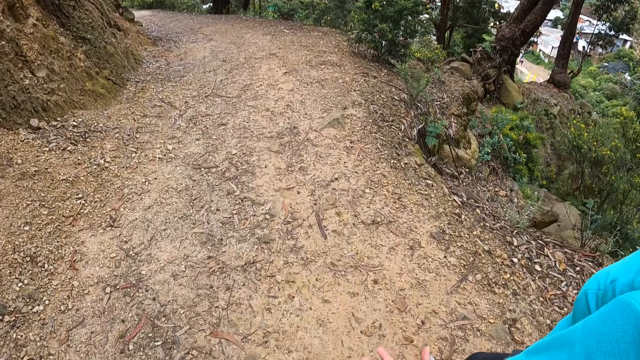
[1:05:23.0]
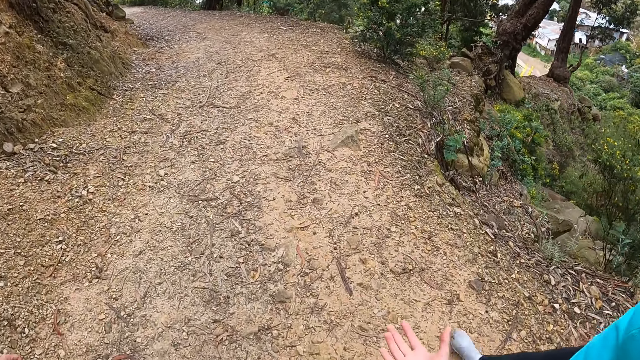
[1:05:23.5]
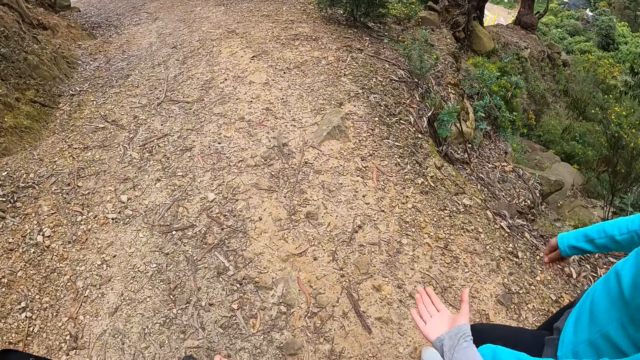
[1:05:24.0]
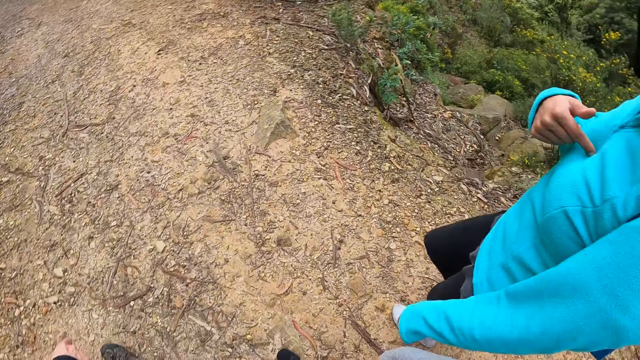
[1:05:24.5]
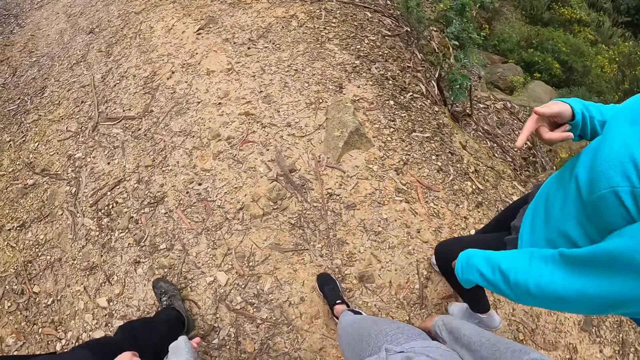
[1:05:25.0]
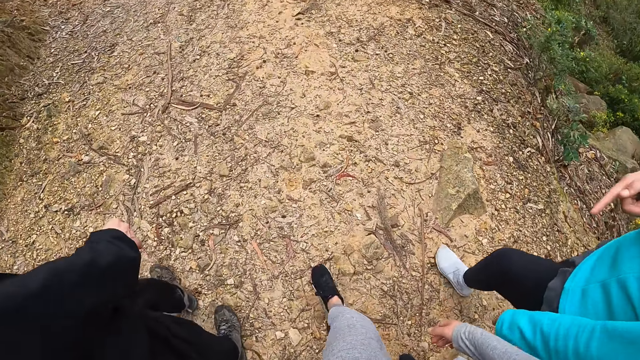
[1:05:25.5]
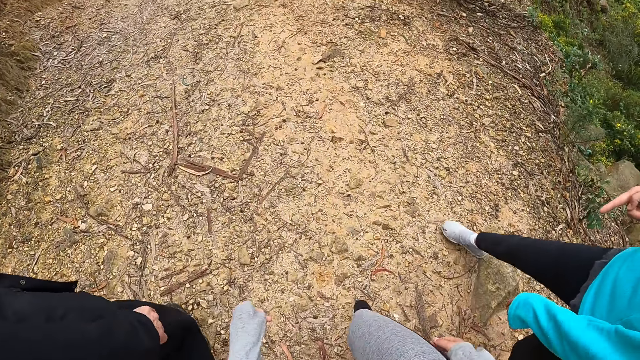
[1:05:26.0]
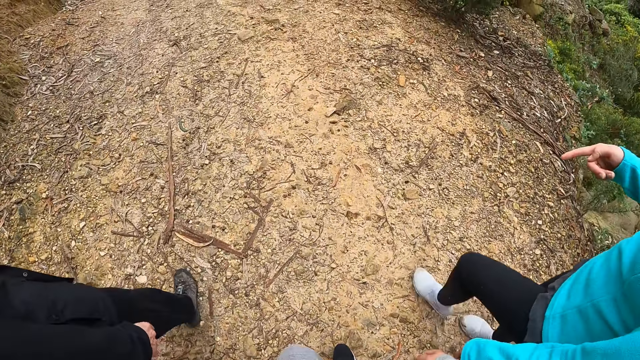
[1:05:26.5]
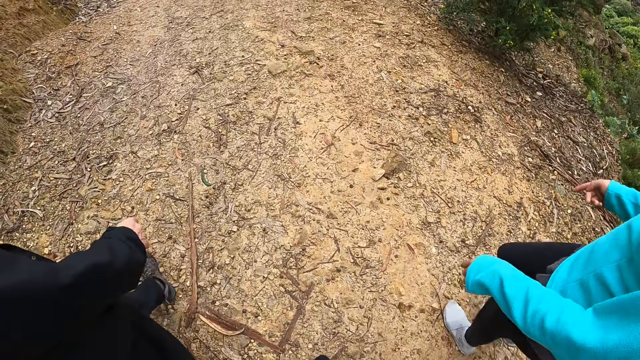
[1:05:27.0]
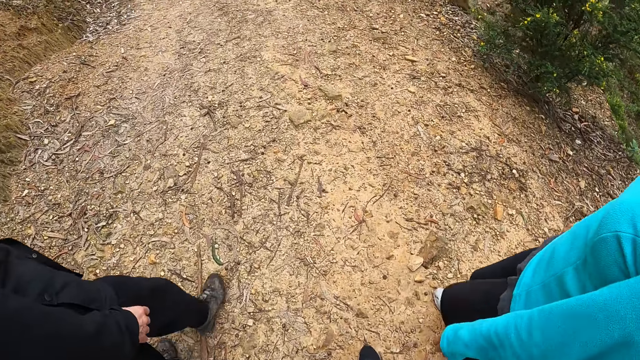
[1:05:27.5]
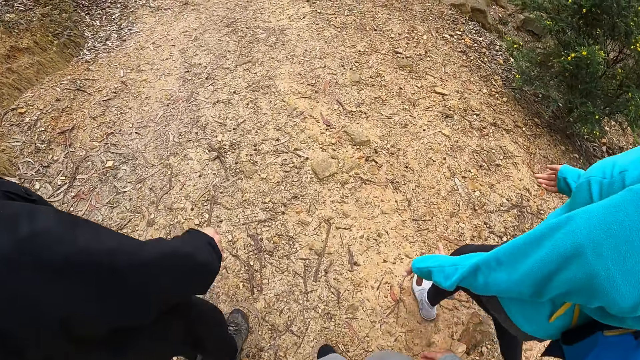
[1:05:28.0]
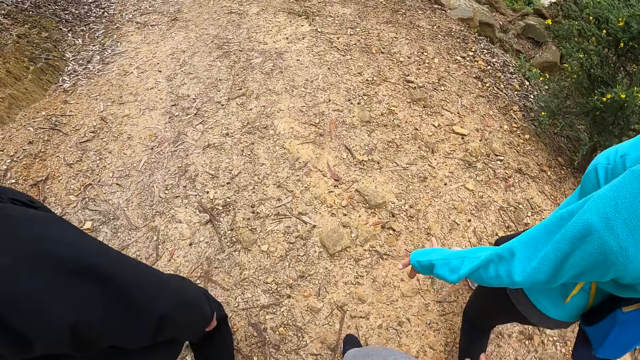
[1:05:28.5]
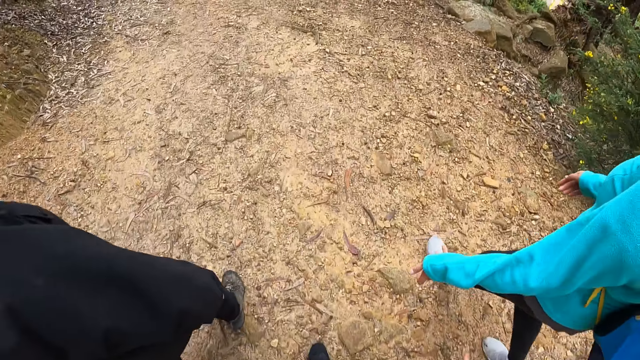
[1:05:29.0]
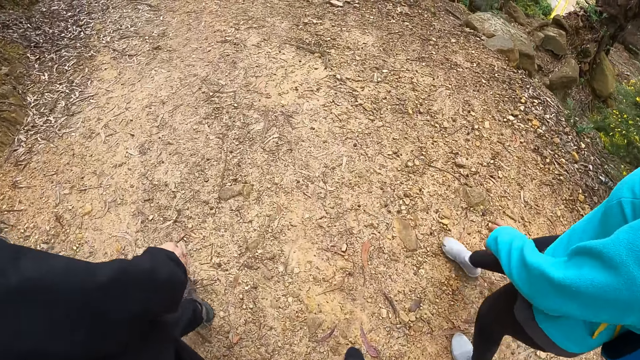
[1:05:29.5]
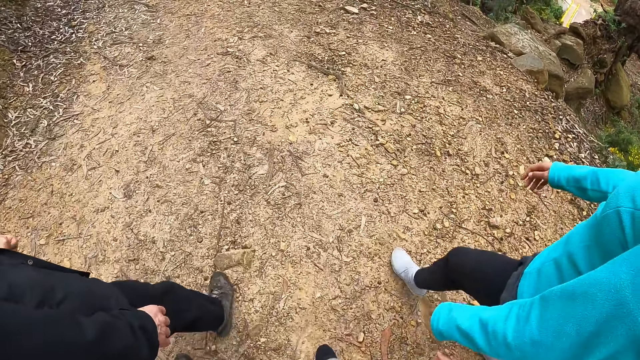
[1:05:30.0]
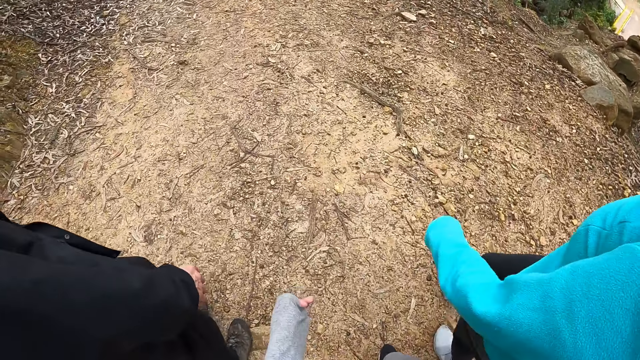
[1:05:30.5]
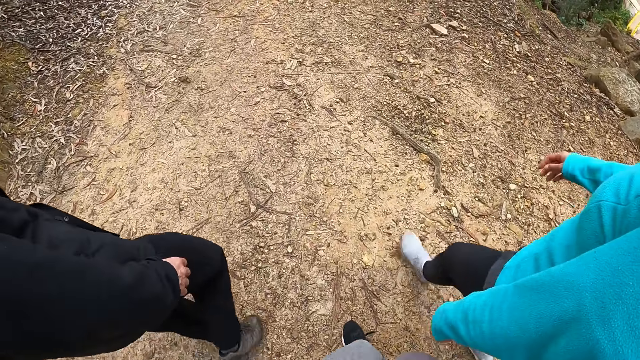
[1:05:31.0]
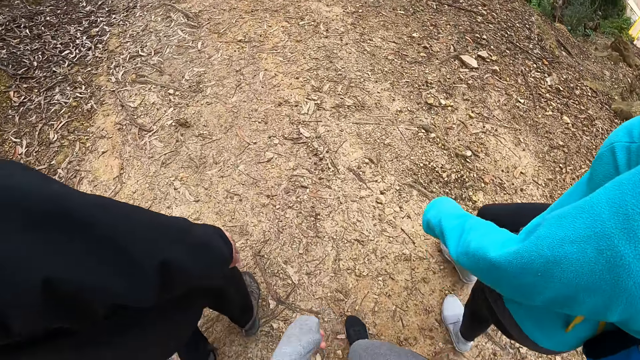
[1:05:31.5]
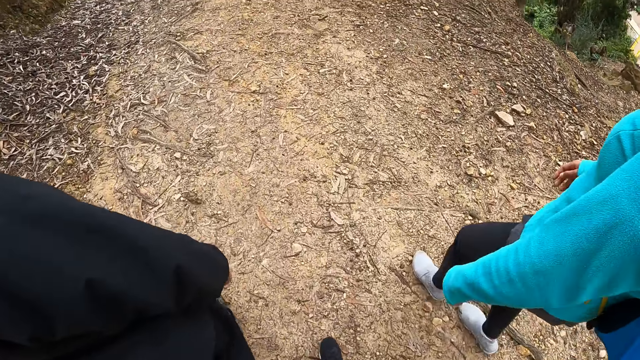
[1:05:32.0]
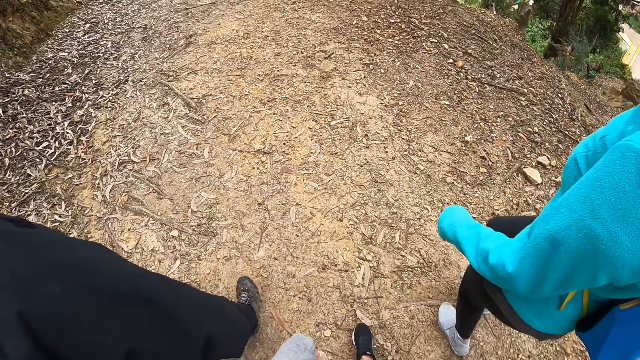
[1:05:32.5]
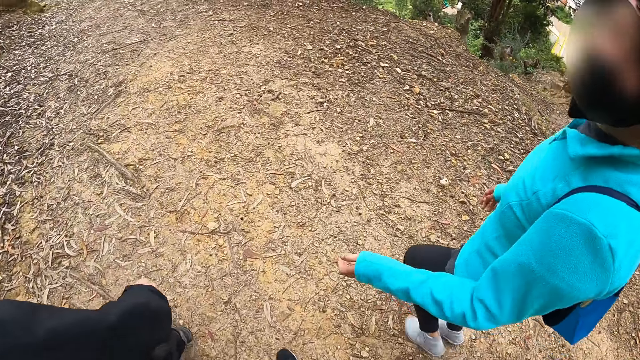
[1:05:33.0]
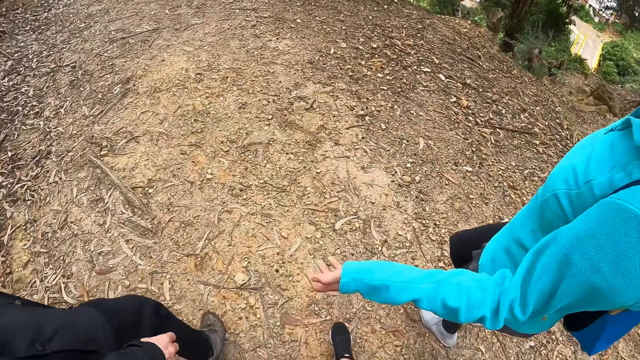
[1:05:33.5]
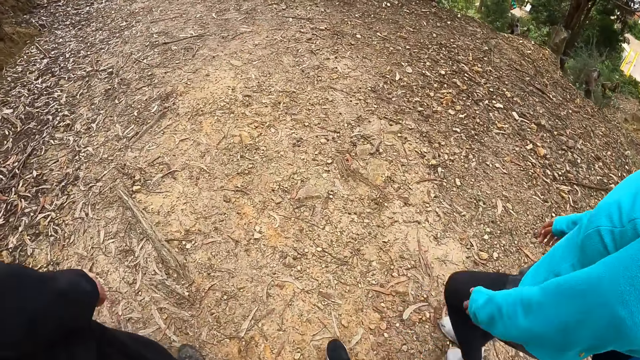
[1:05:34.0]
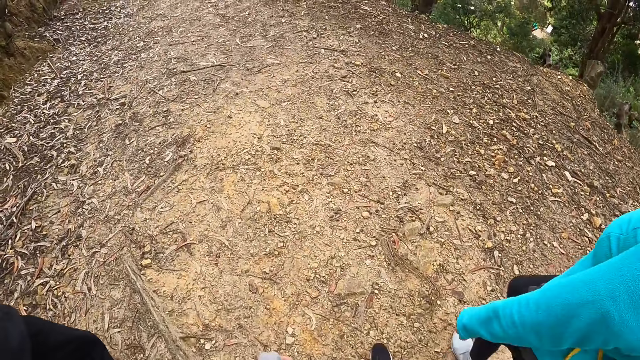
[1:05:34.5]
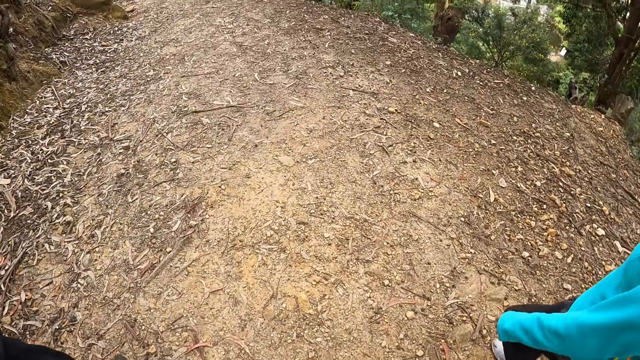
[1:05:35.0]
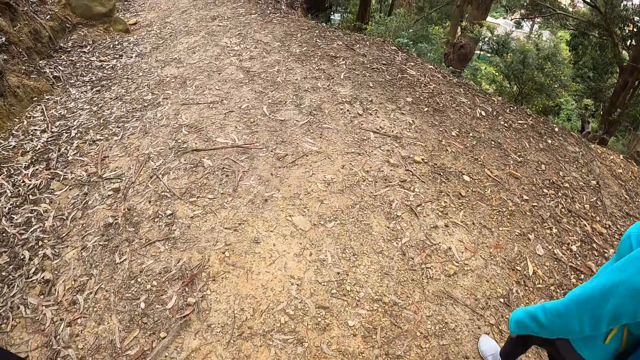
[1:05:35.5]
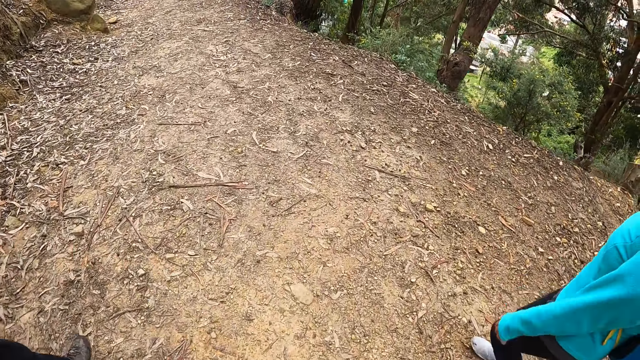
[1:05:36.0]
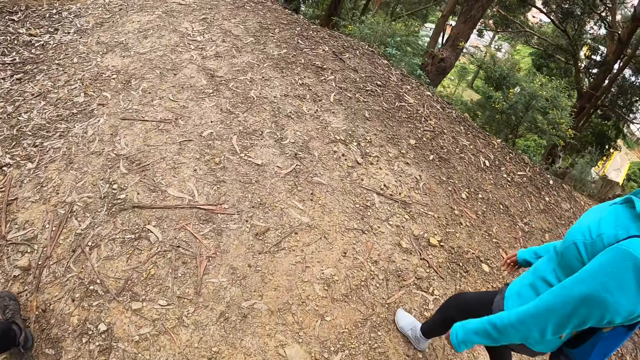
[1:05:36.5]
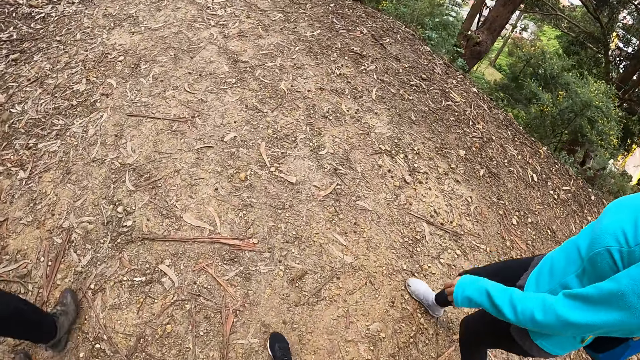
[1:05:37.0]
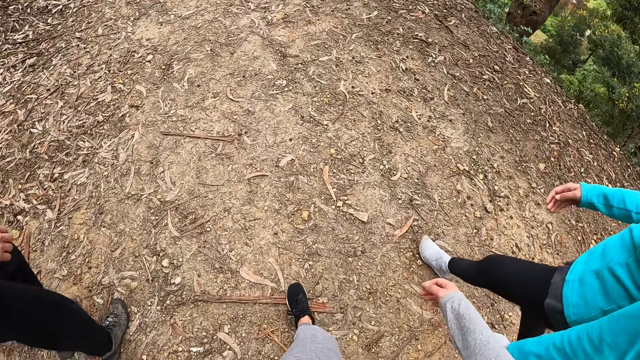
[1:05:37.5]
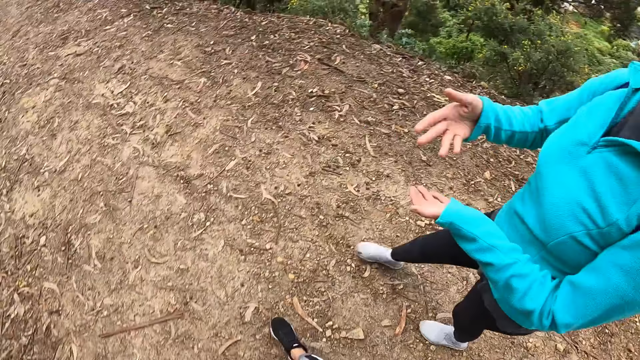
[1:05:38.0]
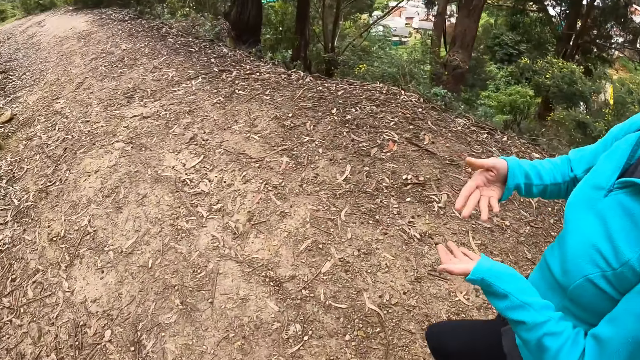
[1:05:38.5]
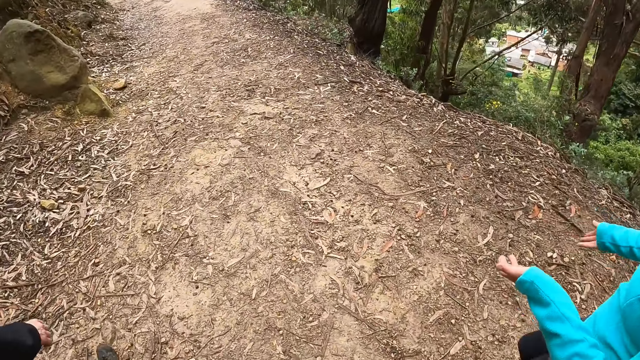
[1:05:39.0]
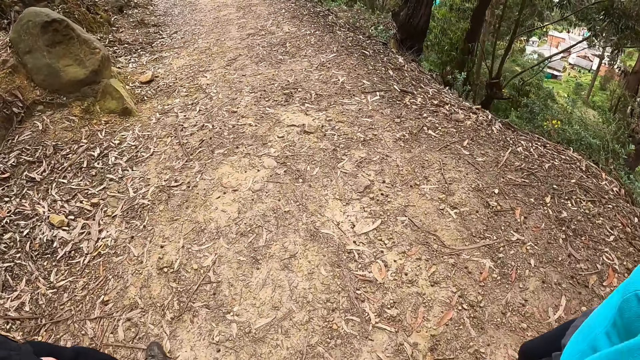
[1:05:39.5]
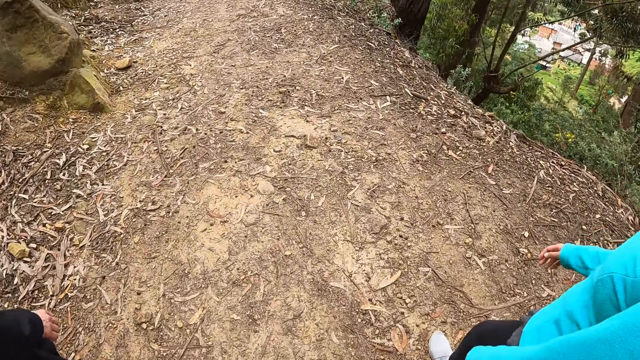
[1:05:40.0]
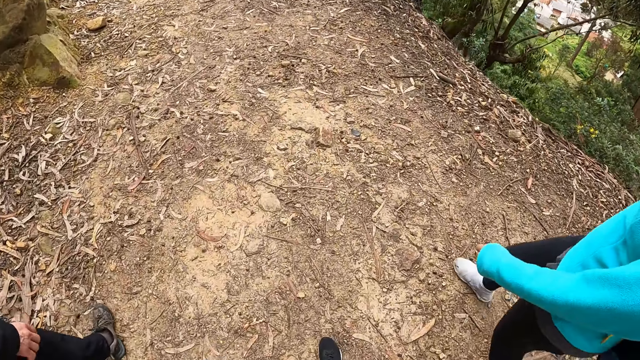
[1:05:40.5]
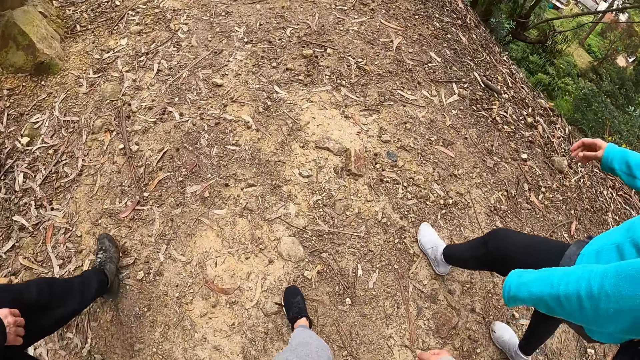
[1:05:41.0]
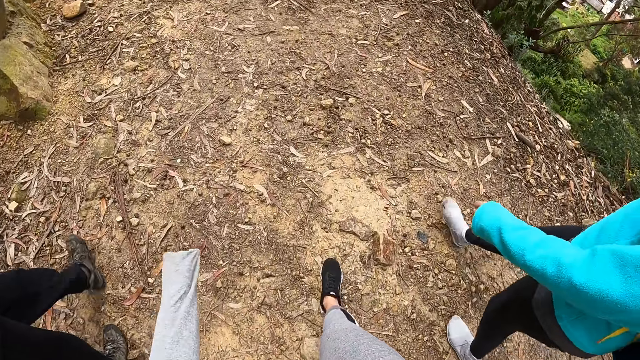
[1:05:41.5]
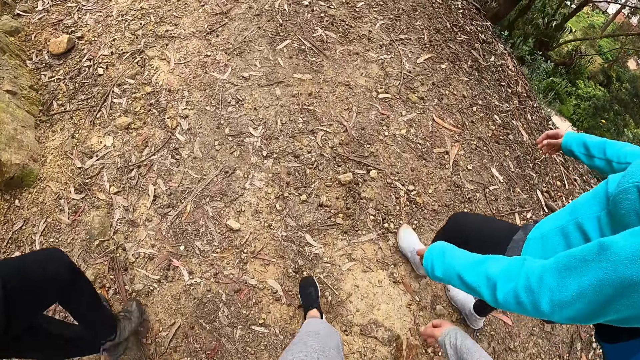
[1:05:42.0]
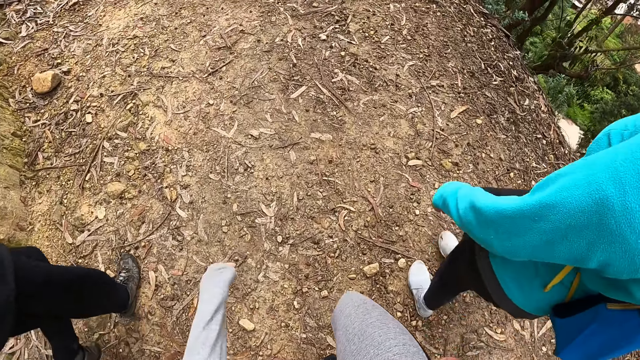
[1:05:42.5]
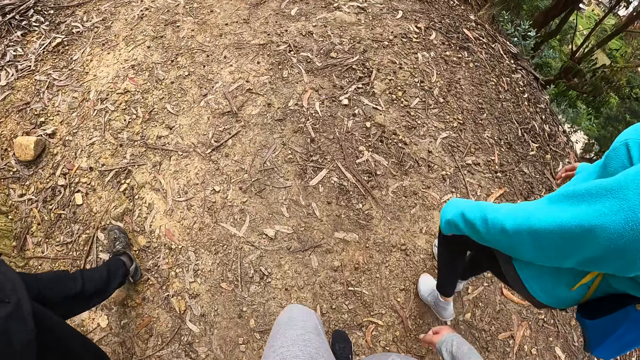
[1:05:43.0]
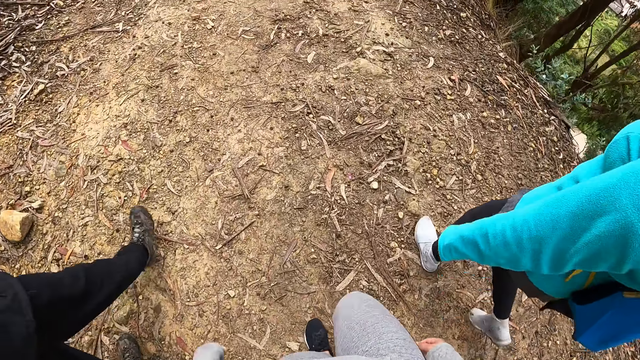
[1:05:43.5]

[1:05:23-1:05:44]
The camera wearer walks around. The woman interacts with the camera wearer.
